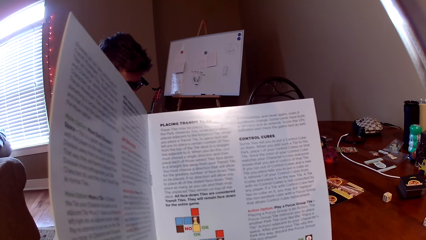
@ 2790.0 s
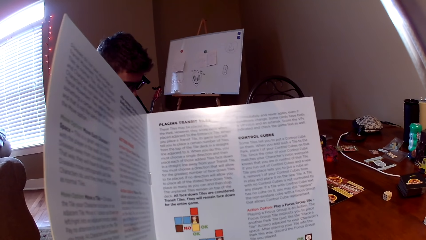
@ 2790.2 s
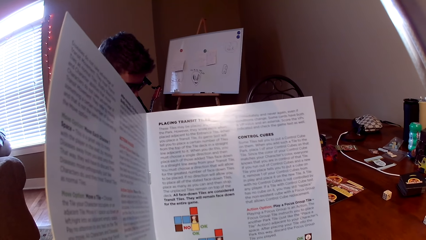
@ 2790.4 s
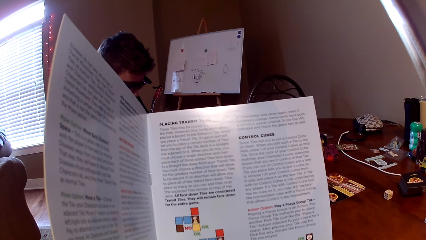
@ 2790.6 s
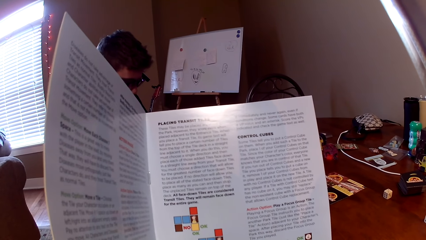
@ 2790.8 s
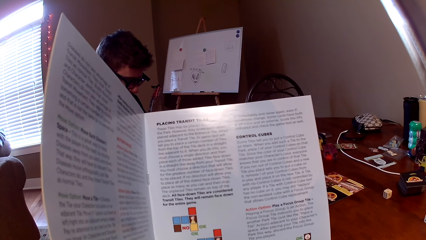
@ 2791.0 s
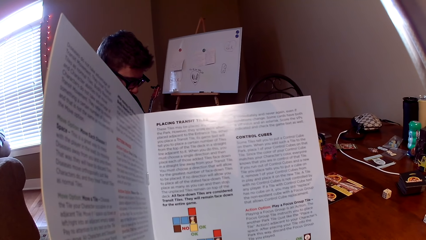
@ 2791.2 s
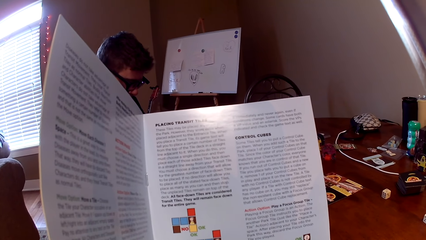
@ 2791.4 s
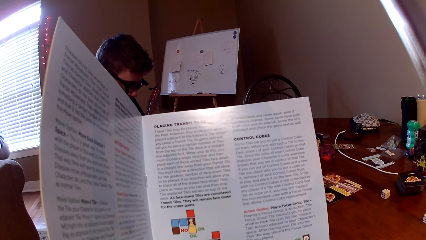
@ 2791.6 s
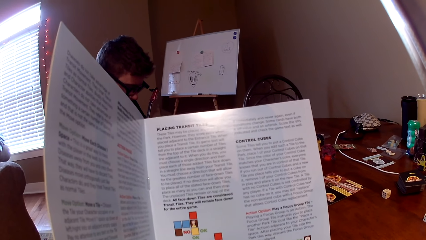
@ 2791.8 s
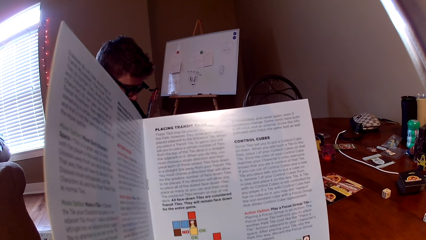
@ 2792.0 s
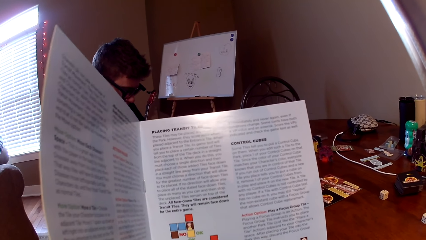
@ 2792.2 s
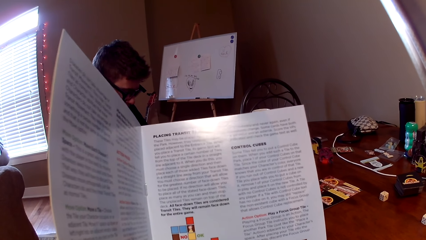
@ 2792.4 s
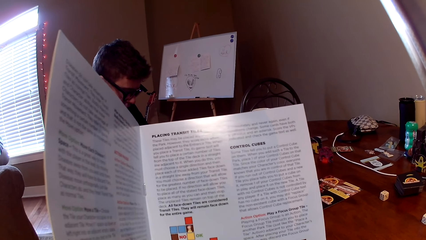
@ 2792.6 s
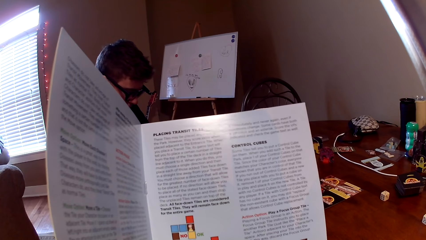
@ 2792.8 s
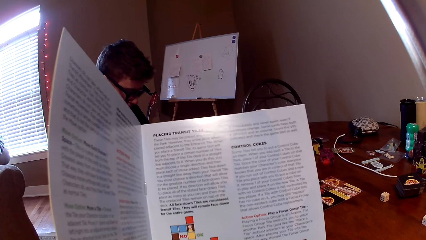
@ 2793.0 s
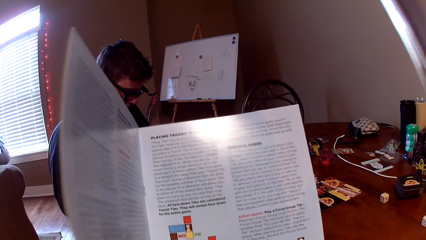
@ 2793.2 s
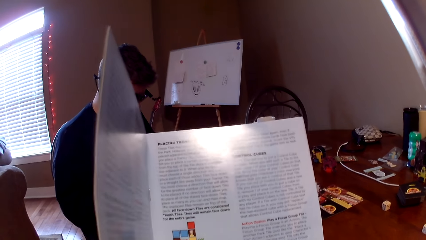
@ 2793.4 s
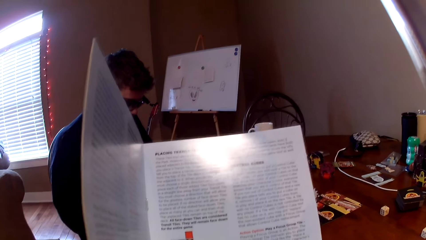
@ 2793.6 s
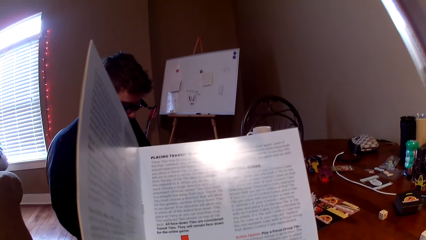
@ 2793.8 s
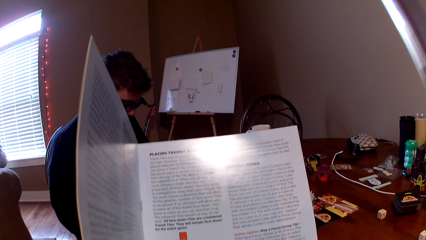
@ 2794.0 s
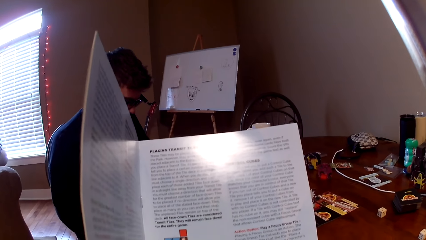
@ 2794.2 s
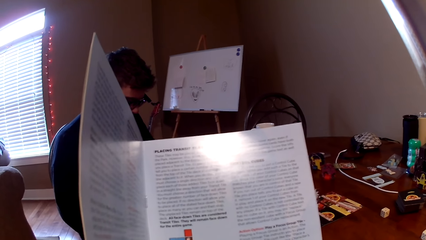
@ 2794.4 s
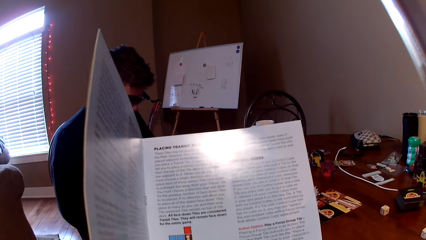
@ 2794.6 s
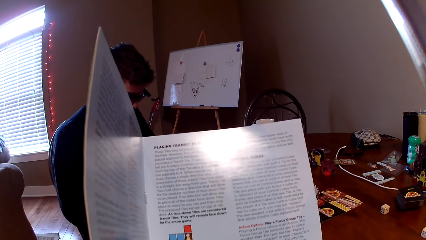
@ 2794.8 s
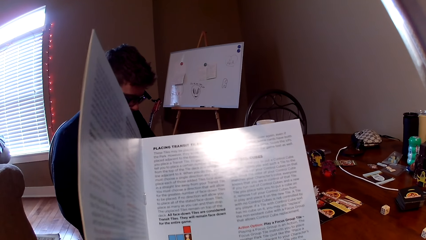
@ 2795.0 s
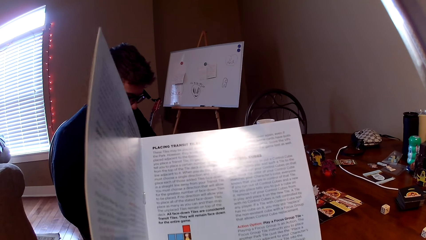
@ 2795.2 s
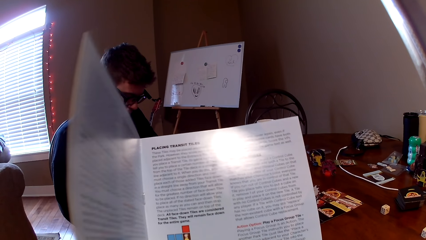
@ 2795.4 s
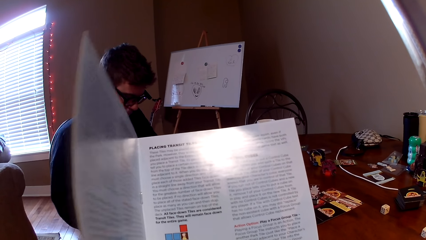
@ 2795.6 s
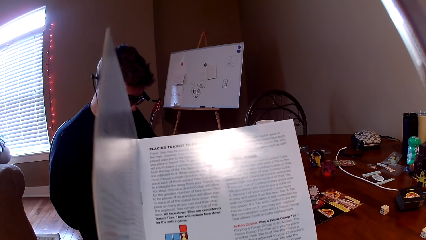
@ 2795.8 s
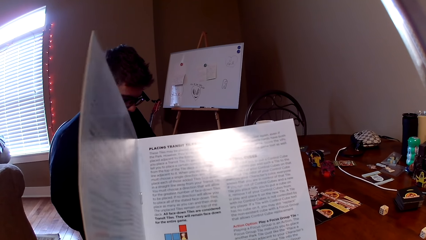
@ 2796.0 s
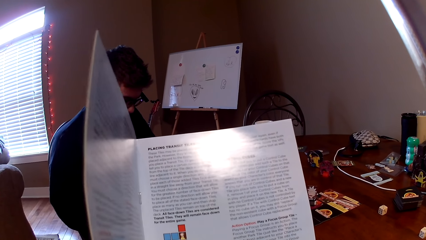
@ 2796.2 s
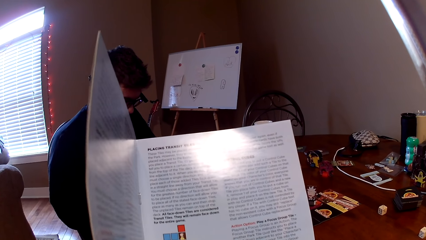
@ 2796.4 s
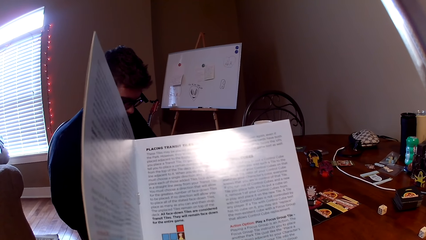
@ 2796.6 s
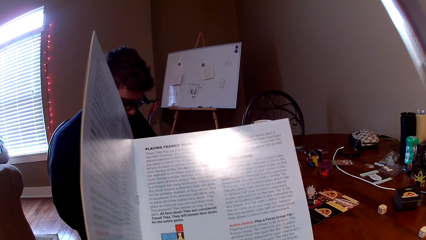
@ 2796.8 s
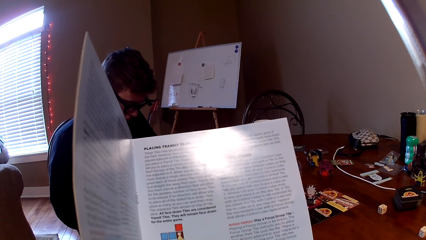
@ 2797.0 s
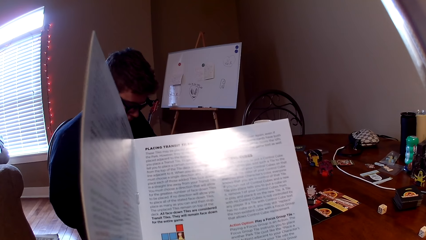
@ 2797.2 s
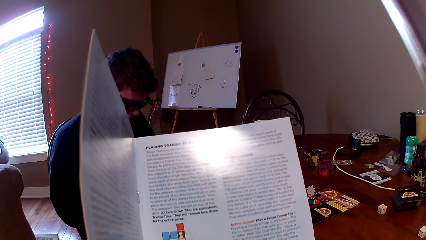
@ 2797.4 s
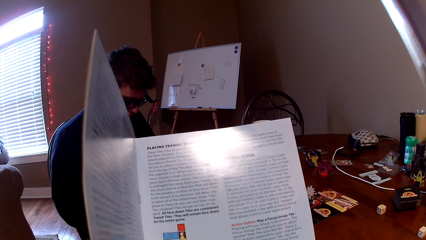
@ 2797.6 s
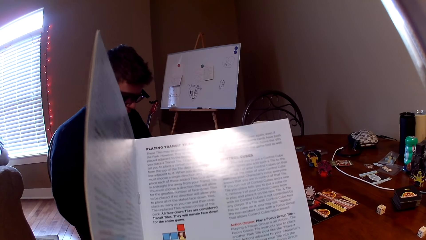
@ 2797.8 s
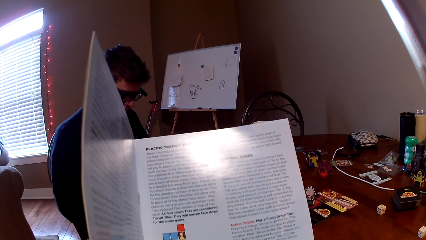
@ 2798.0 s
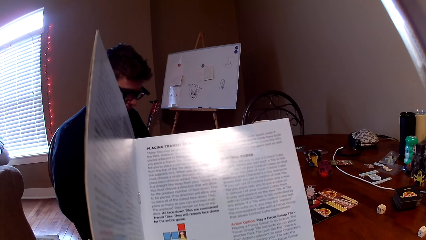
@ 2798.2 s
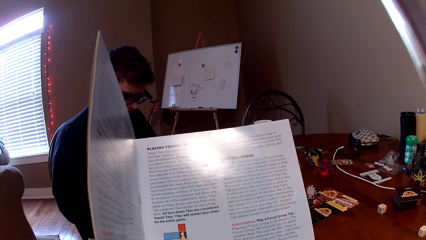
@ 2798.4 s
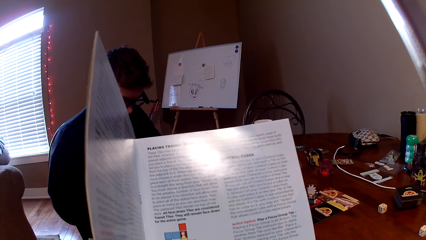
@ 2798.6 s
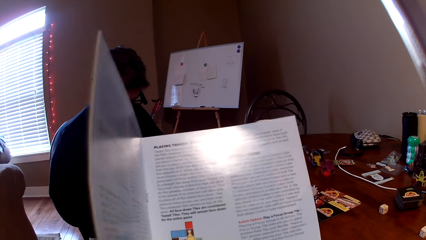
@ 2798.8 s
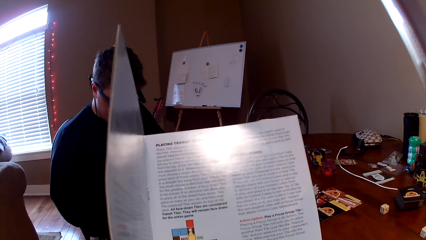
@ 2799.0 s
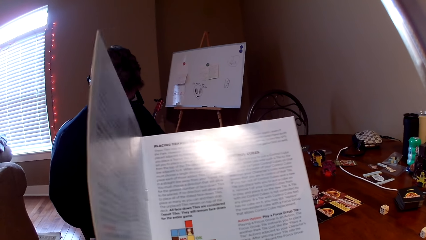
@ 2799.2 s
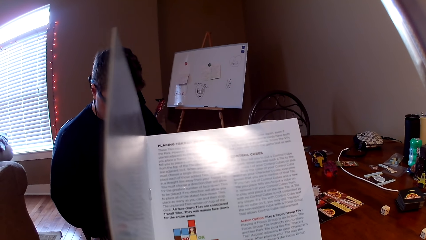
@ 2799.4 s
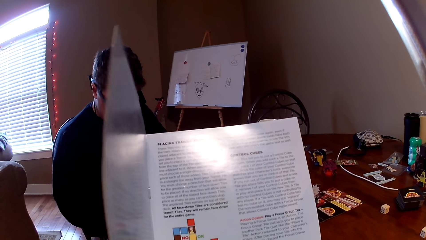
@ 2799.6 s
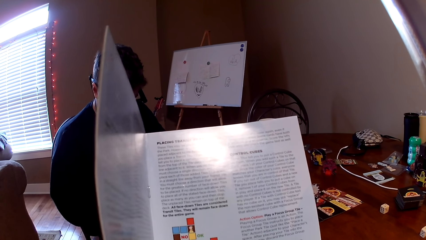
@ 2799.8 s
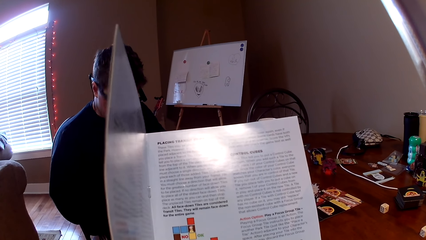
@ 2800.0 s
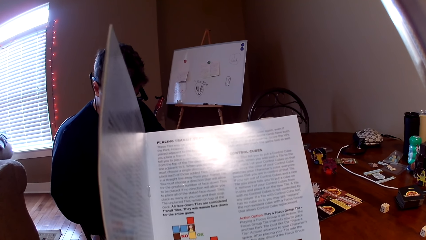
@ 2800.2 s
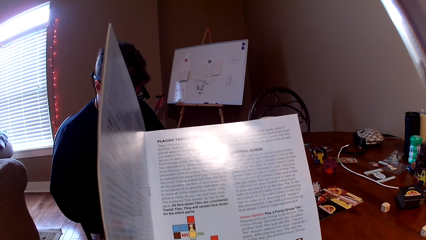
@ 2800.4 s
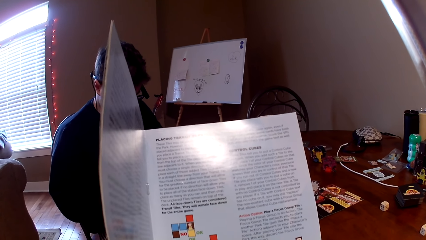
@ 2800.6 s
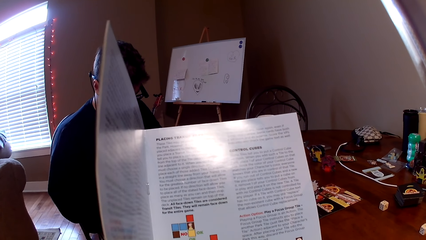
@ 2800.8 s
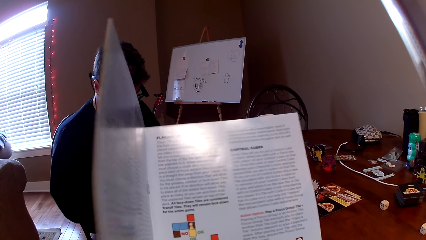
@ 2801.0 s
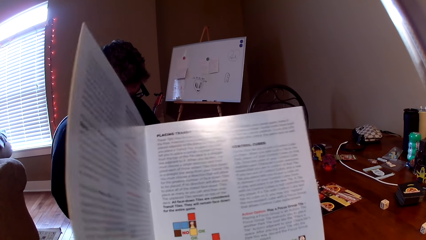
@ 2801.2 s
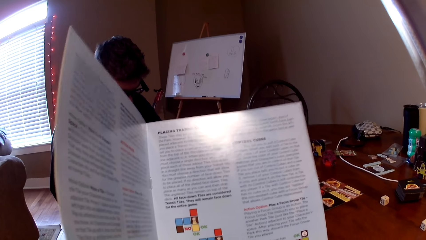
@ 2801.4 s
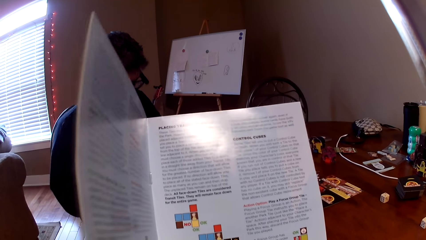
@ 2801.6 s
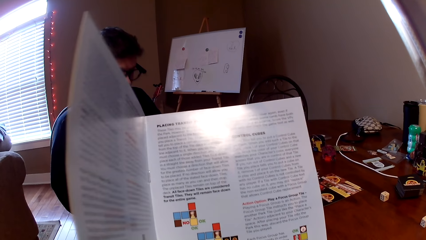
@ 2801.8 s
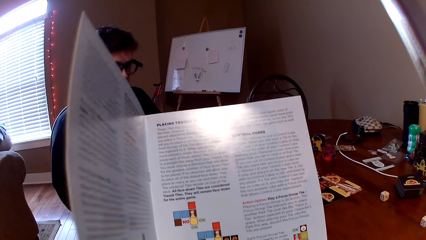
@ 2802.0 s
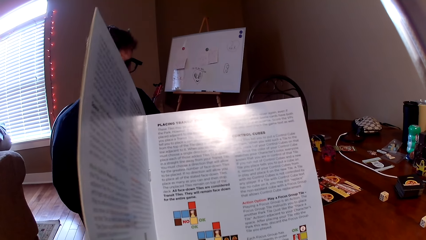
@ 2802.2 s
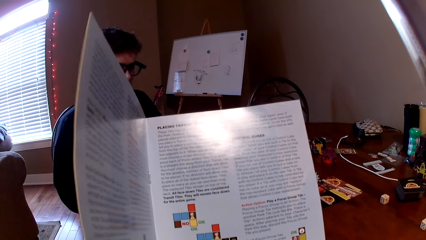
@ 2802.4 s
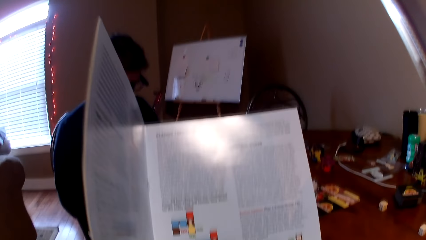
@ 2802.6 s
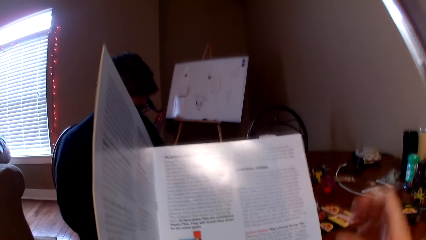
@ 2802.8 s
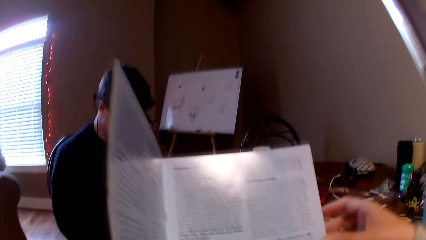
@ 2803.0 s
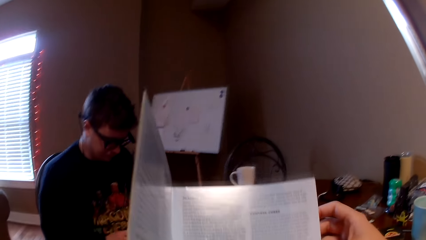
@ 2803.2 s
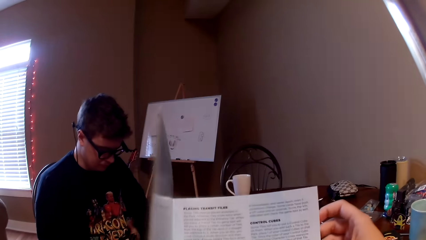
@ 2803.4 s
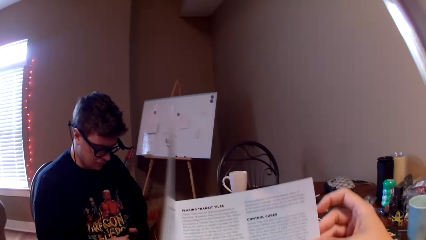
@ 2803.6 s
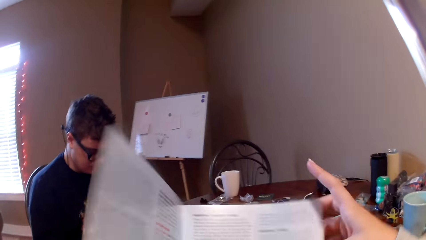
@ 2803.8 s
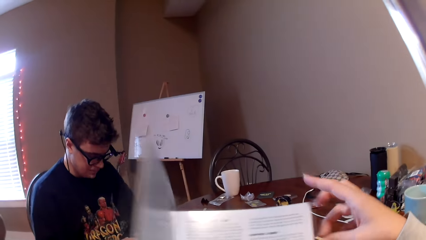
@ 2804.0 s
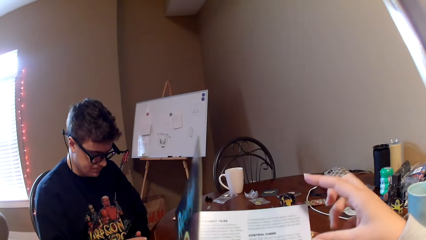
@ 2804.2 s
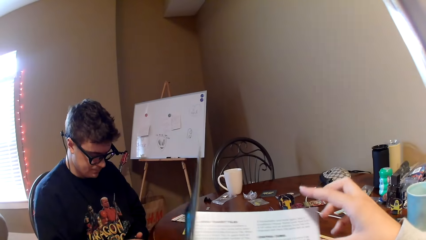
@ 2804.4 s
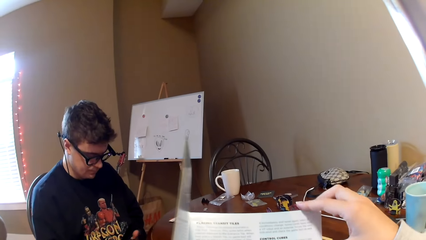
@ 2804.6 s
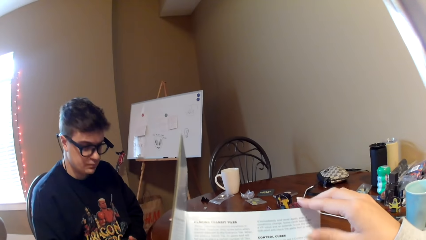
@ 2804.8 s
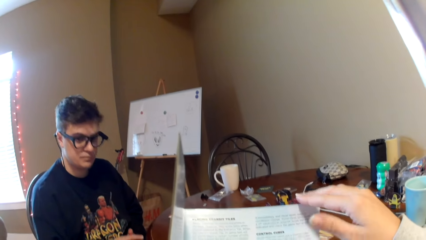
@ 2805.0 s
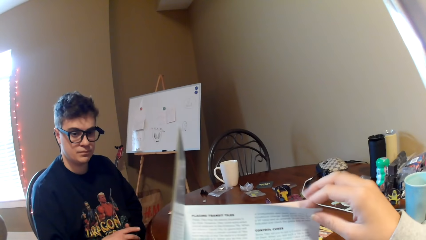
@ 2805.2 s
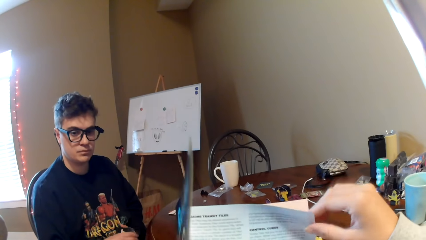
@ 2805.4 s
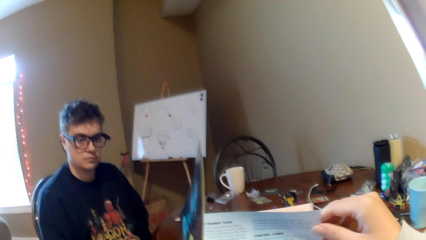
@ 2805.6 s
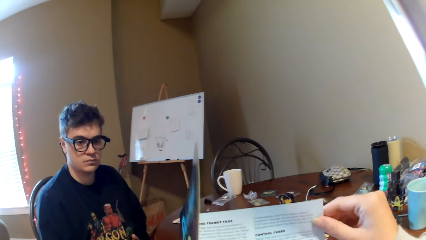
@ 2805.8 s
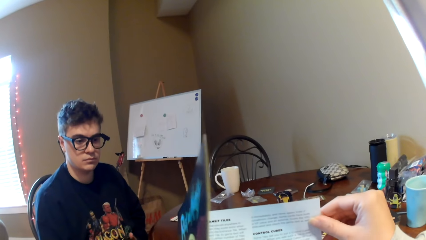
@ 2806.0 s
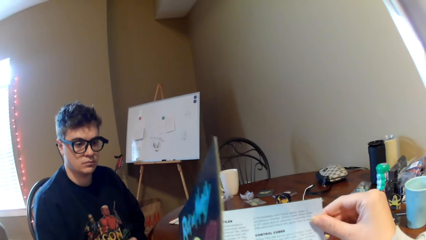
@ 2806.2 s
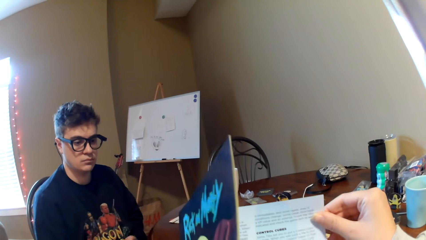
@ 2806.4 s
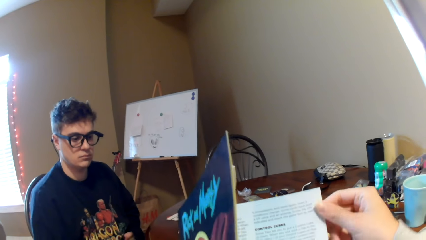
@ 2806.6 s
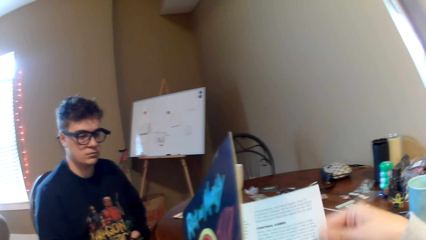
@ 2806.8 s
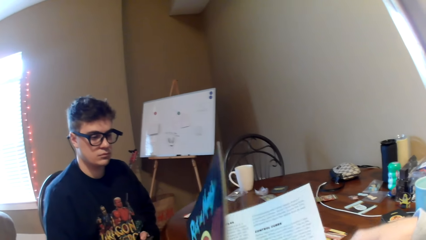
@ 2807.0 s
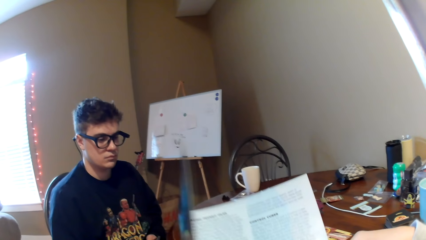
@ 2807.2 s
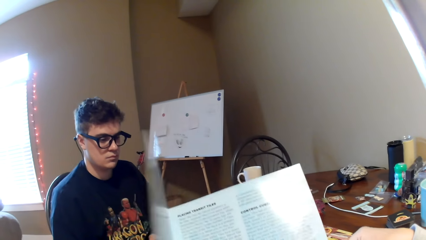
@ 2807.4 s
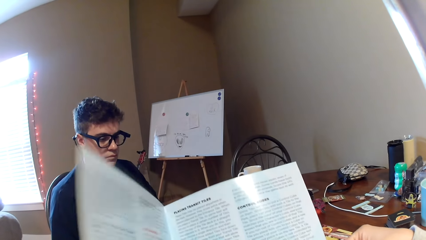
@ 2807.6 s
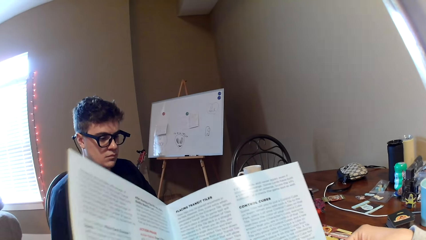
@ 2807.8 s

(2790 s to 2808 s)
A man talks to the camera wearer. The camera wearer responds to the man. They touch the booklet leaves. They talk to the man. They flip a page.
